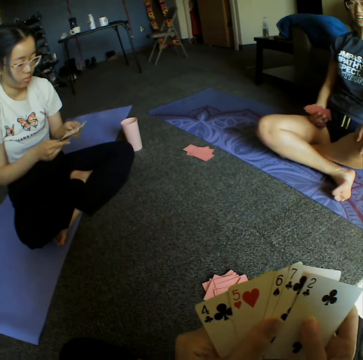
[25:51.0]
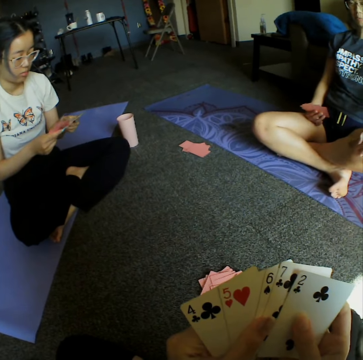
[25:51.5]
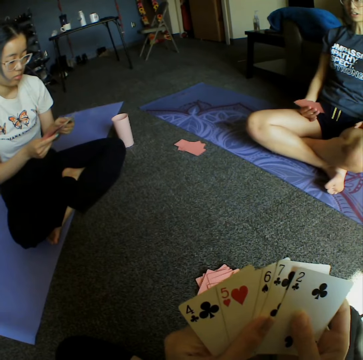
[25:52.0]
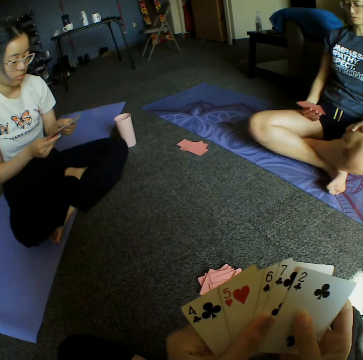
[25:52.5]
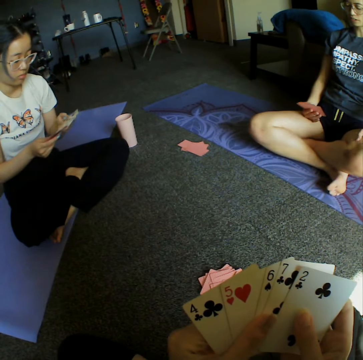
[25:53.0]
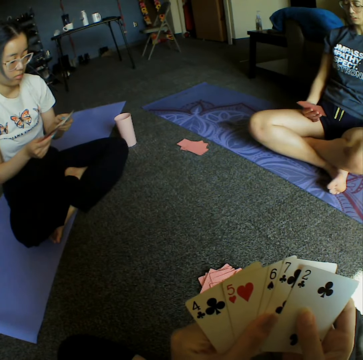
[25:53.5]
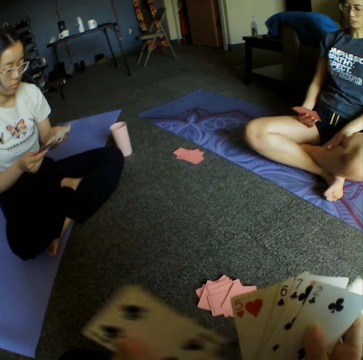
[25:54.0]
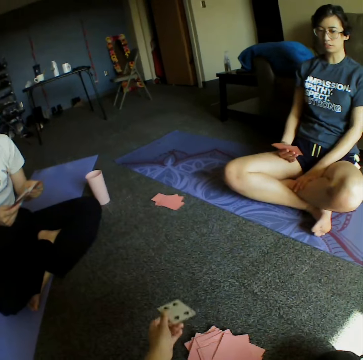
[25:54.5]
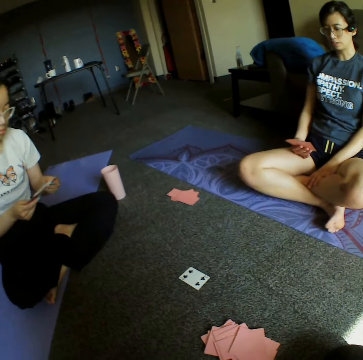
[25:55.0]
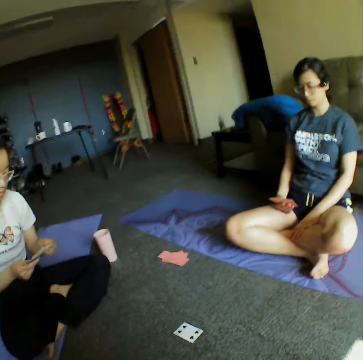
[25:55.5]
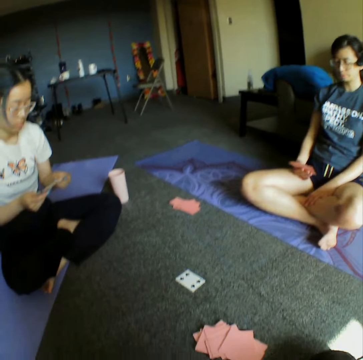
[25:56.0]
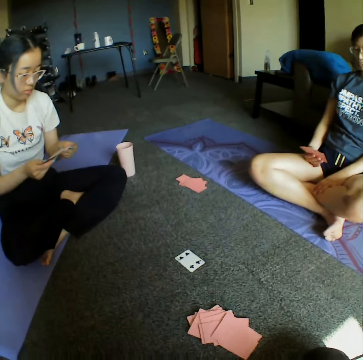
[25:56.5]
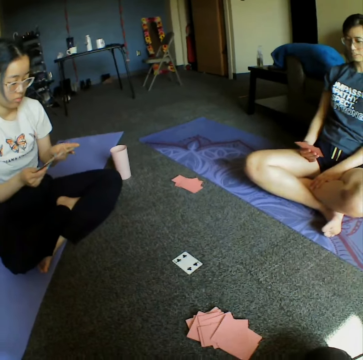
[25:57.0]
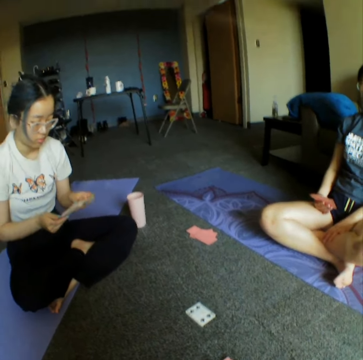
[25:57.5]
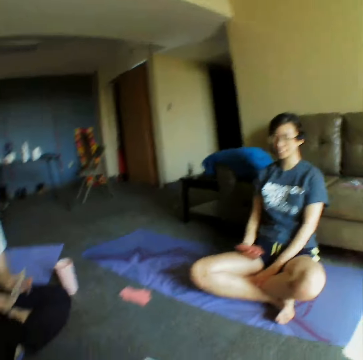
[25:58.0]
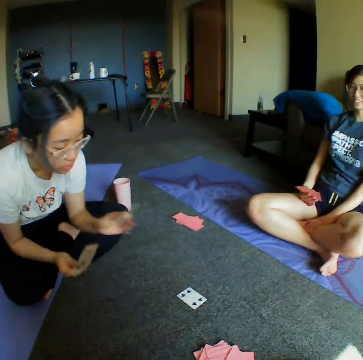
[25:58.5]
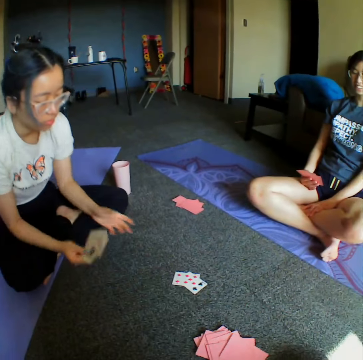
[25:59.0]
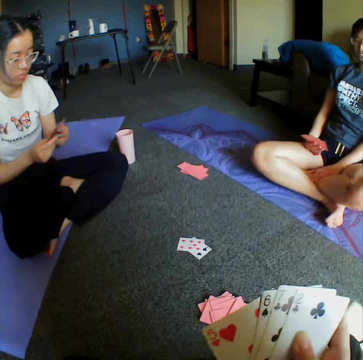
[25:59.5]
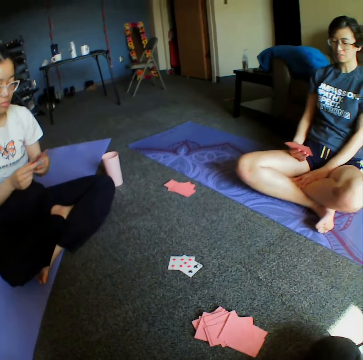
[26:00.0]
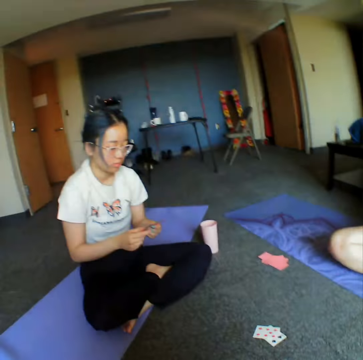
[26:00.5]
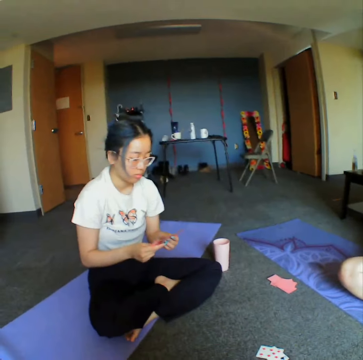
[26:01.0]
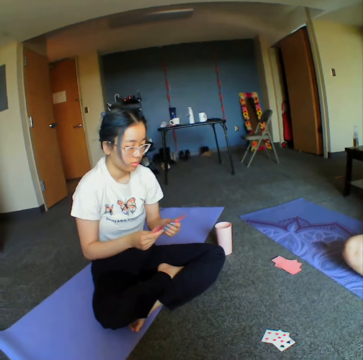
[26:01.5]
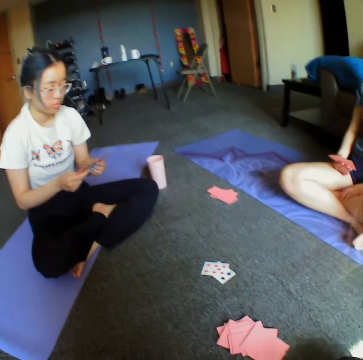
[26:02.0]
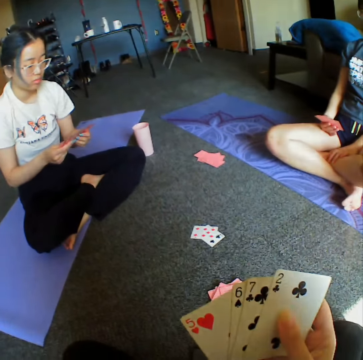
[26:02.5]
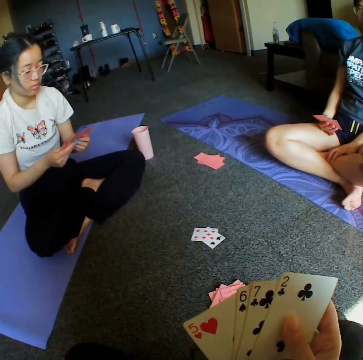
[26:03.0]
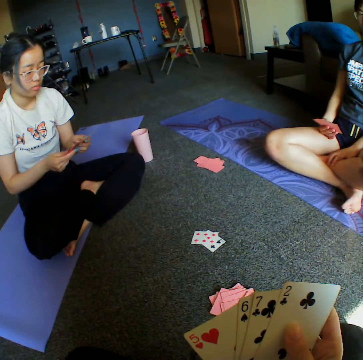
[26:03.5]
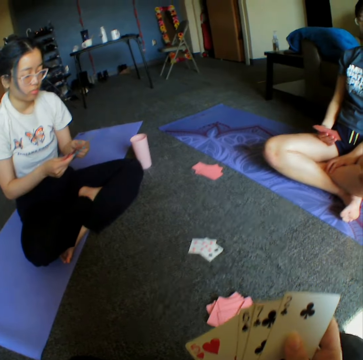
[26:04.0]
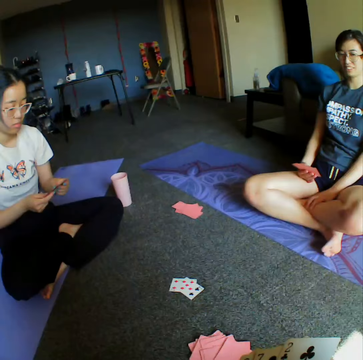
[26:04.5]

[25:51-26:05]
The camera wearer places a card on the floor. They throw the cards on the floor. They look around the room. A woman throws the cards on the floor. The woman places a card on the floor. The camera wearer looks around the room.

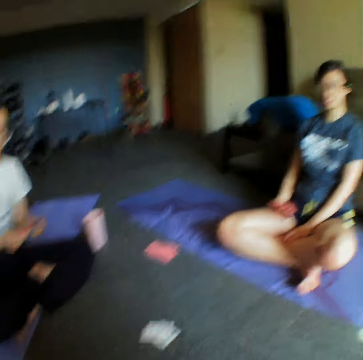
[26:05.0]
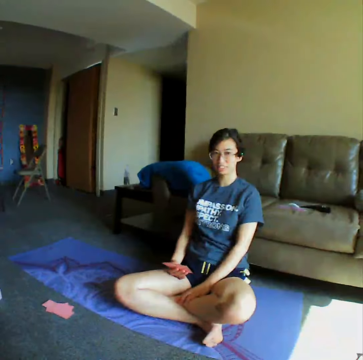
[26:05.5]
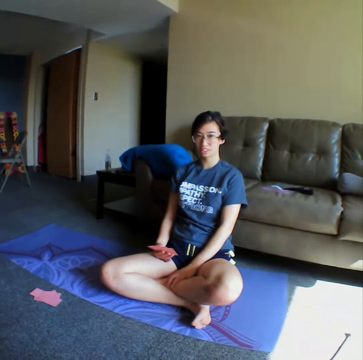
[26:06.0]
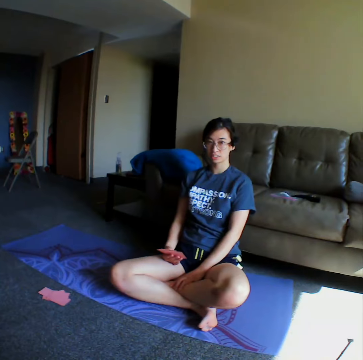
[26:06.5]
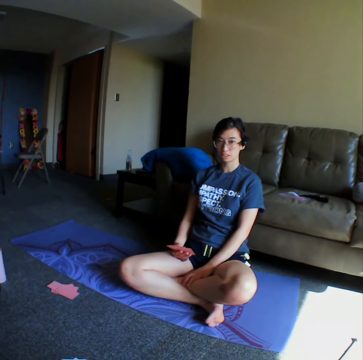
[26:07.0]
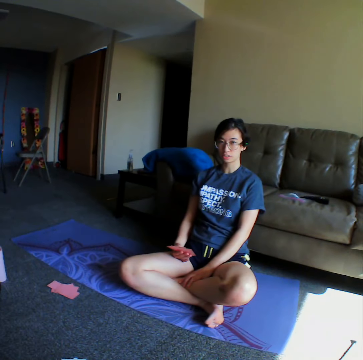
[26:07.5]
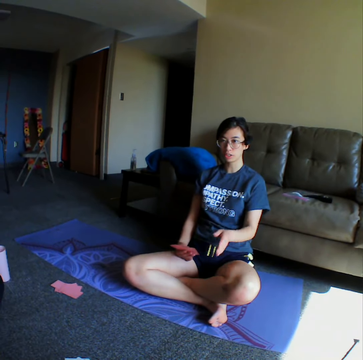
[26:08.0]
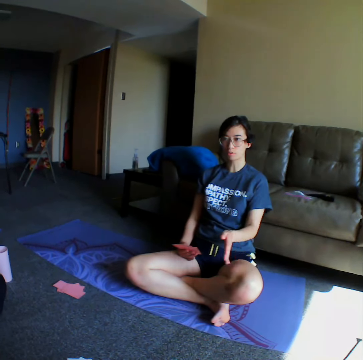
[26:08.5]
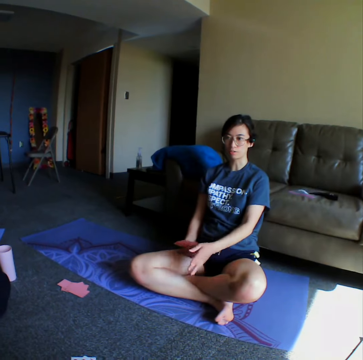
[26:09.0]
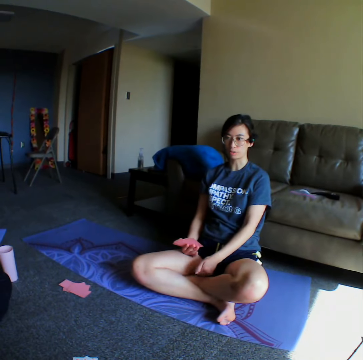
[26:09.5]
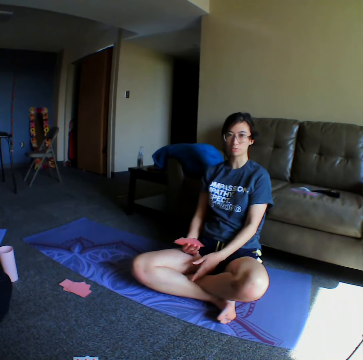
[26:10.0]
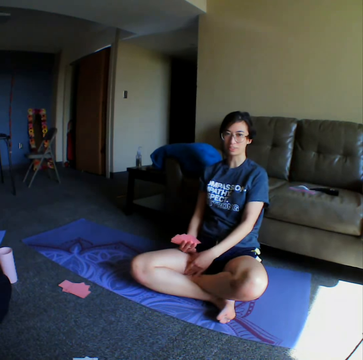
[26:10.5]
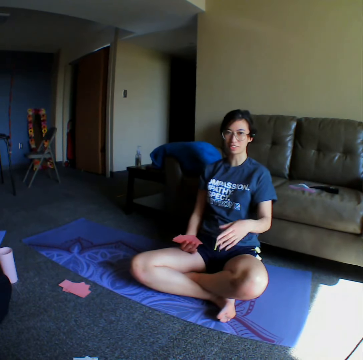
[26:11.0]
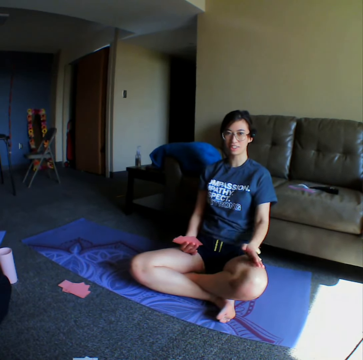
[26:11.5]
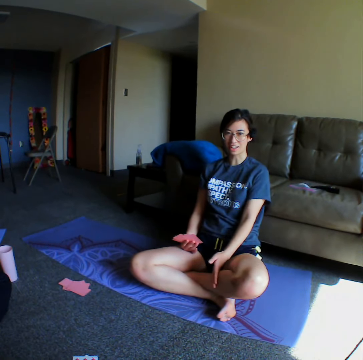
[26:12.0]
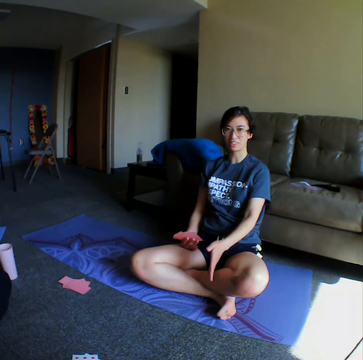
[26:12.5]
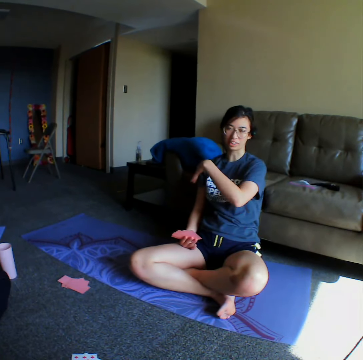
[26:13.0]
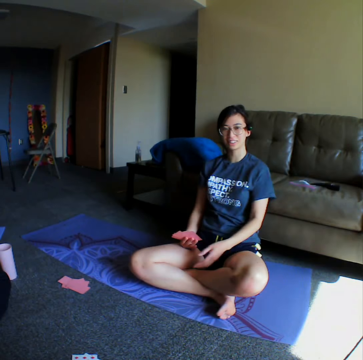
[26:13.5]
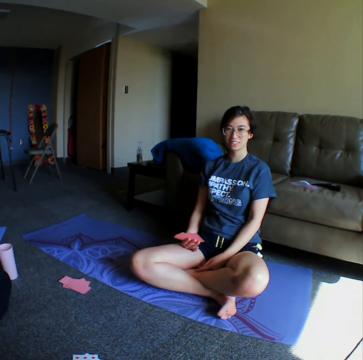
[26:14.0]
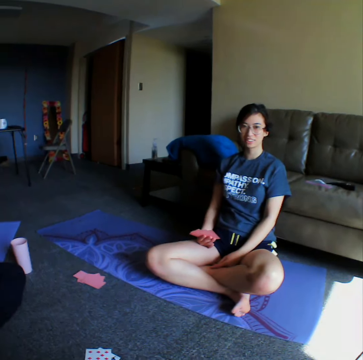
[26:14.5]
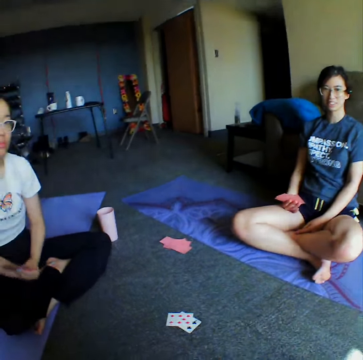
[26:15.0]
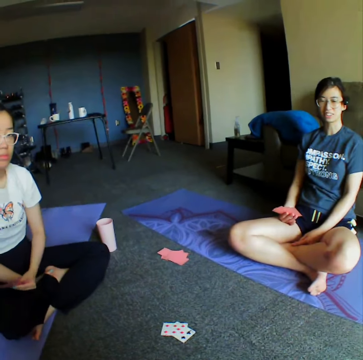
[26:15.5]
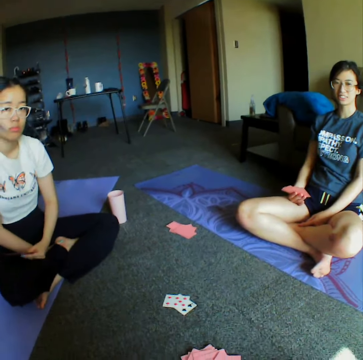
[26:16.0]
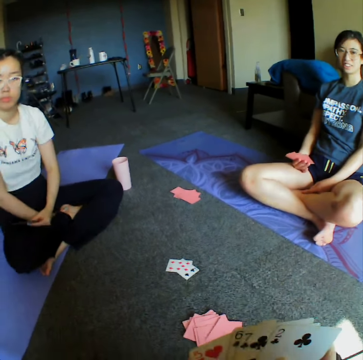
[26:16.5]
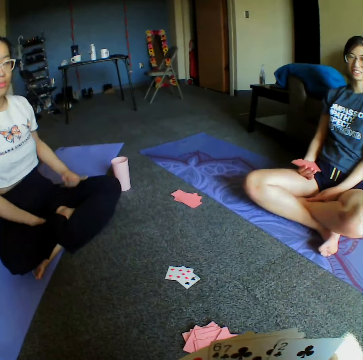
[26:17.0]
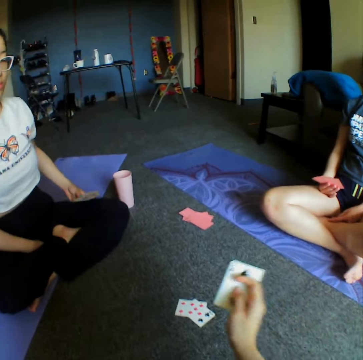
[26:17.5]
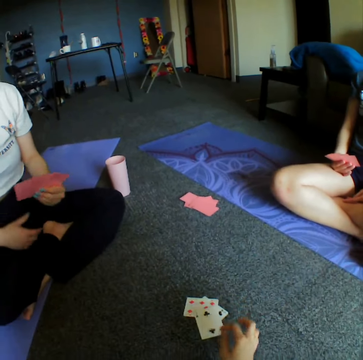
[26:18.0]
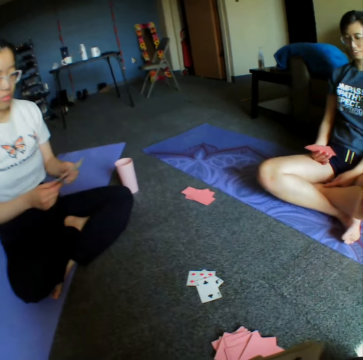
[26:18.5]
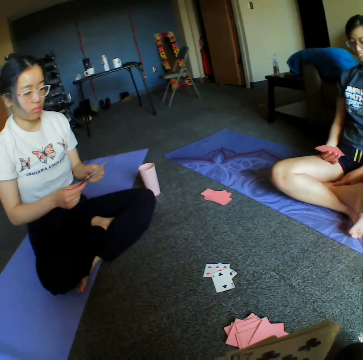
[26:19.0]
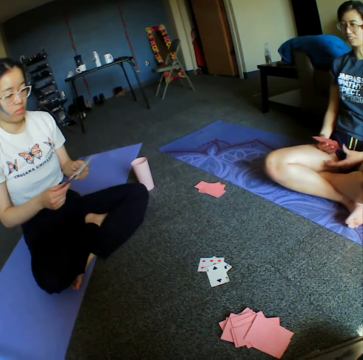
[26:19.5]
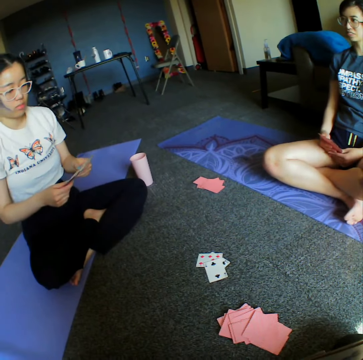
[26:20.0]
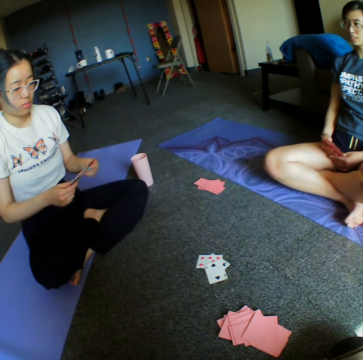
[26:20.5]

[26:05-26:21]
The camera wearer converses with a woman. The woman demonstrates something to the camera wearer. The camera wearer looks around the room. They throw the cards on the floor.

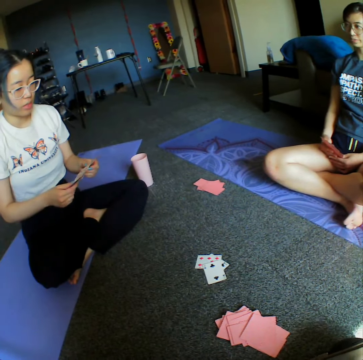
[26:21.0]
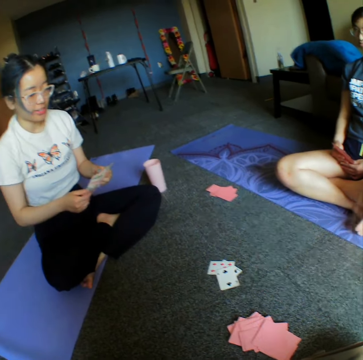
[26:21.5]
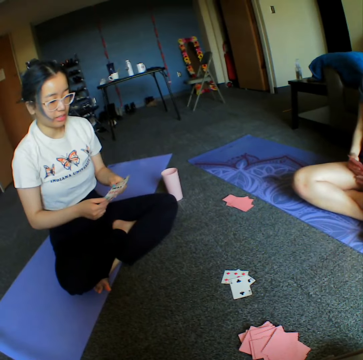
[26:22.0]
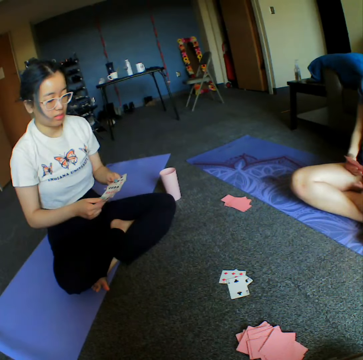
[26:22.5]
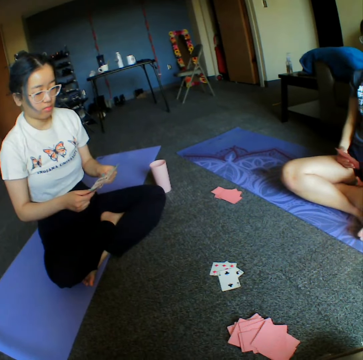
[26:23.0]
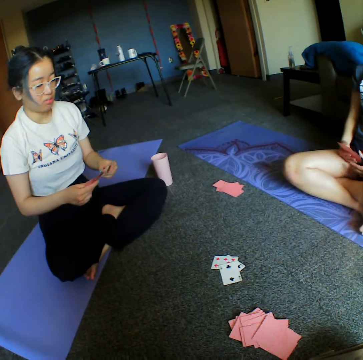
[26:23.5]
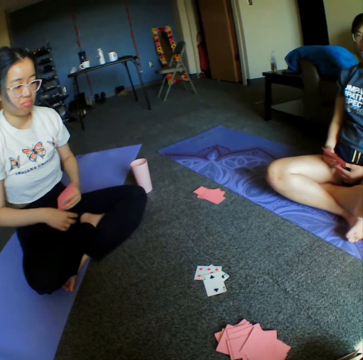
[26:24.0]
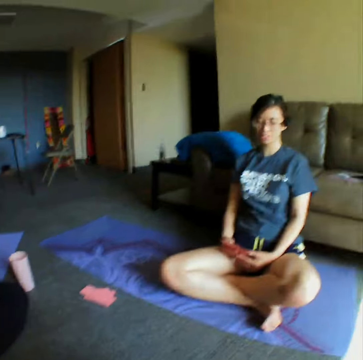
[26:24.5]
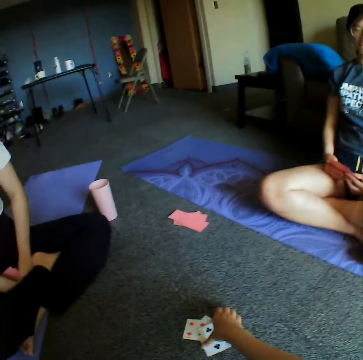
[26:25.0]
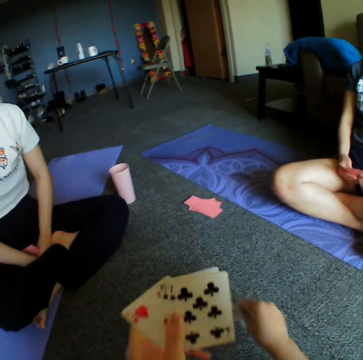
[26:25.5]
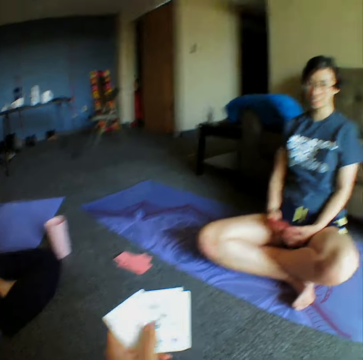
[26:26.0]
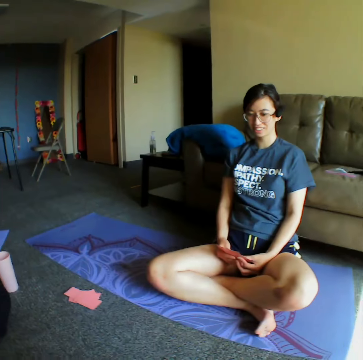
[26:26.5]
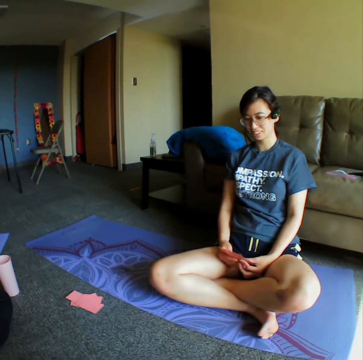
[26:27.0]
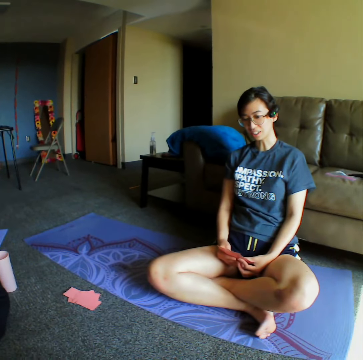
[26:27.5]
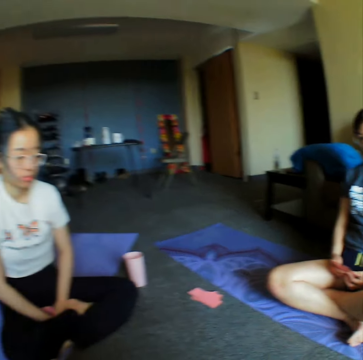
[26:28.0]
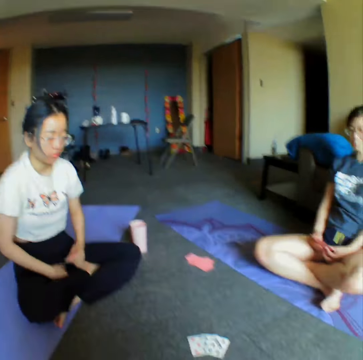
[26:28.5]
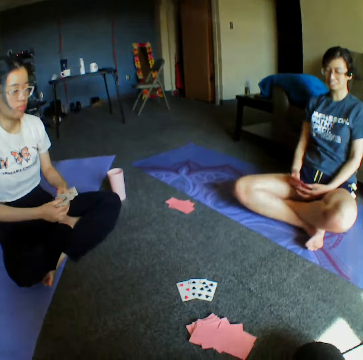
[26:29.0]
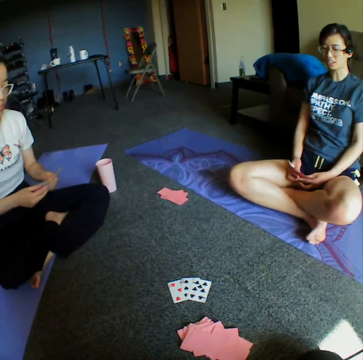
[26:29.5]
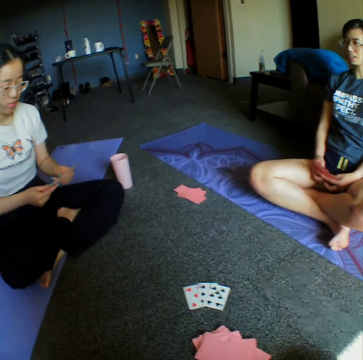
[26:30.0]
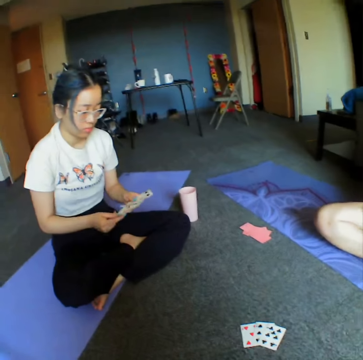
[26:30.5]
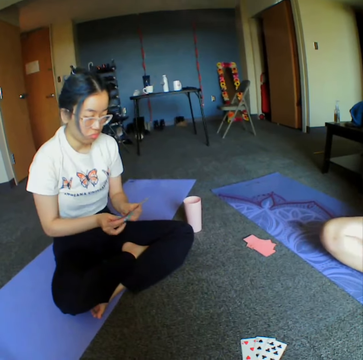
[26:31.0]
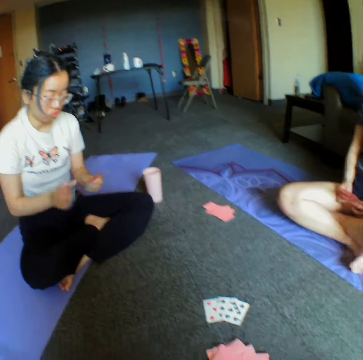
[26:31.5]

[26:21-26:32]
A woman converses with another woman. The camera wearer converses with the other woman. They look around the room.
